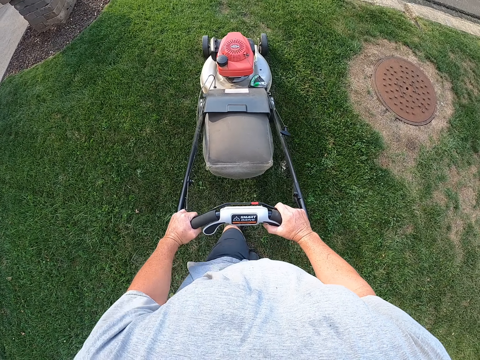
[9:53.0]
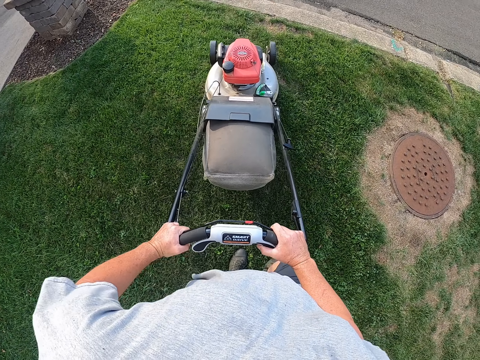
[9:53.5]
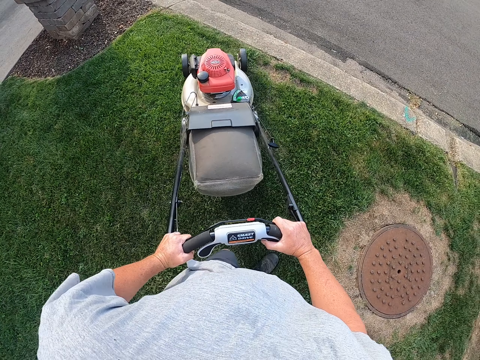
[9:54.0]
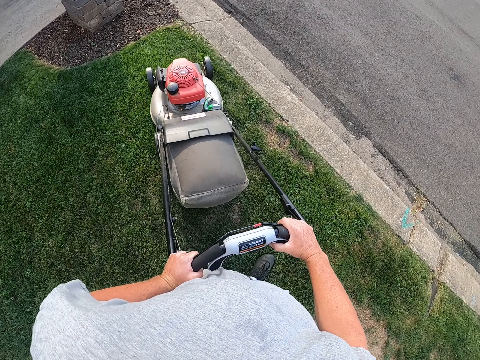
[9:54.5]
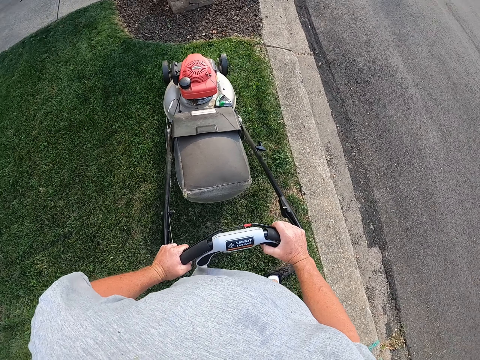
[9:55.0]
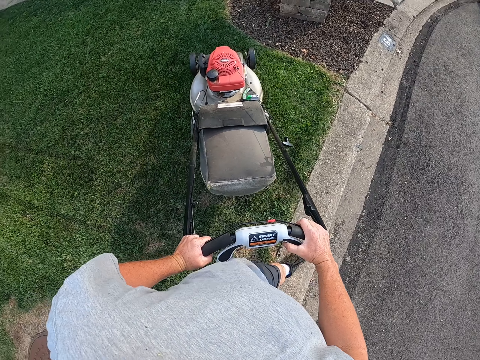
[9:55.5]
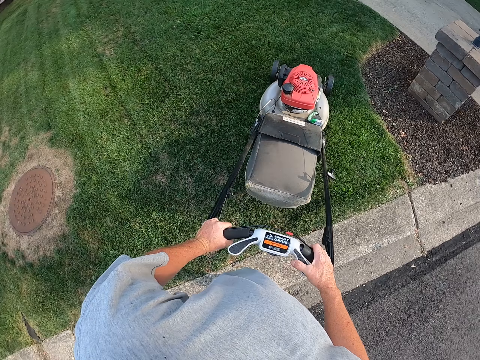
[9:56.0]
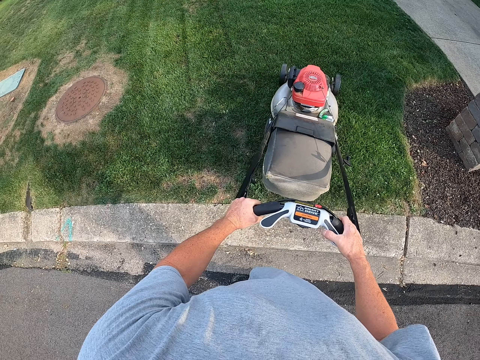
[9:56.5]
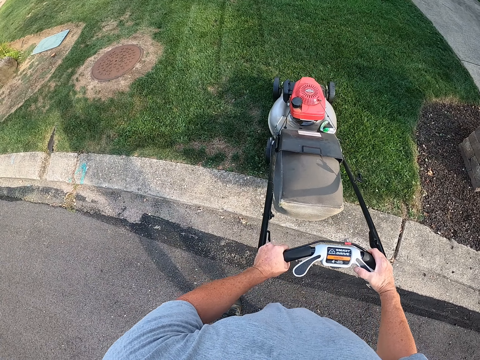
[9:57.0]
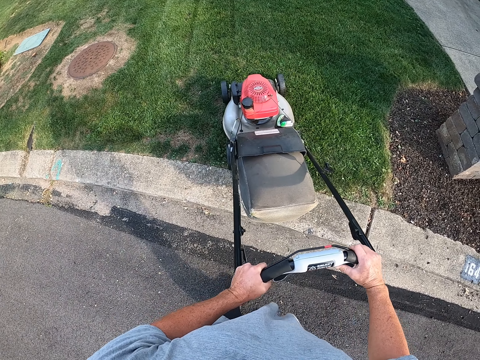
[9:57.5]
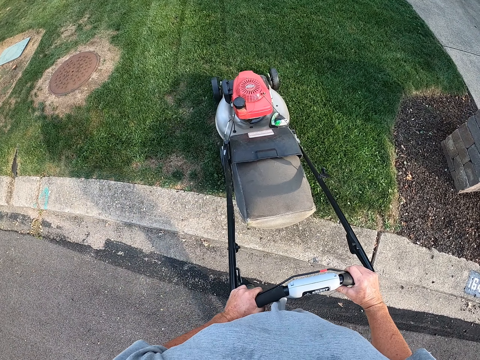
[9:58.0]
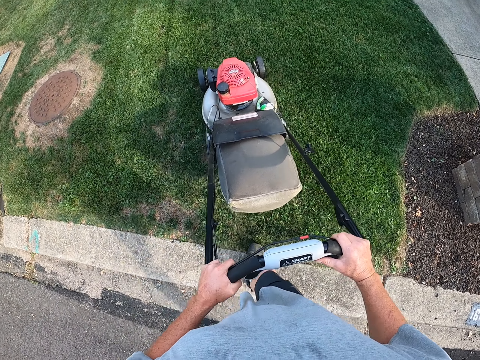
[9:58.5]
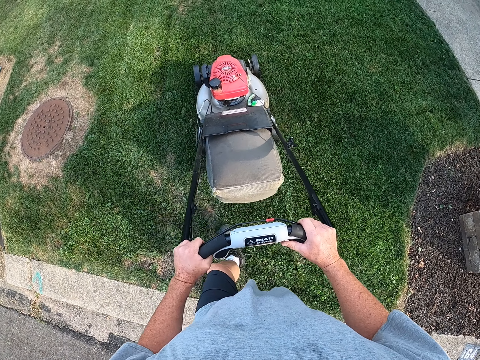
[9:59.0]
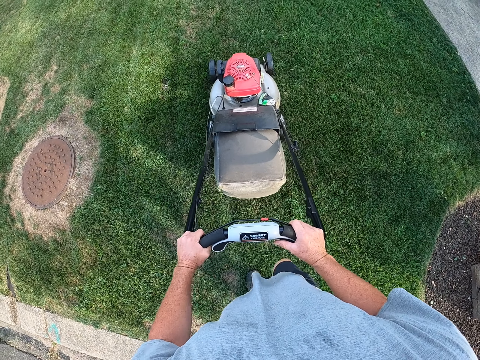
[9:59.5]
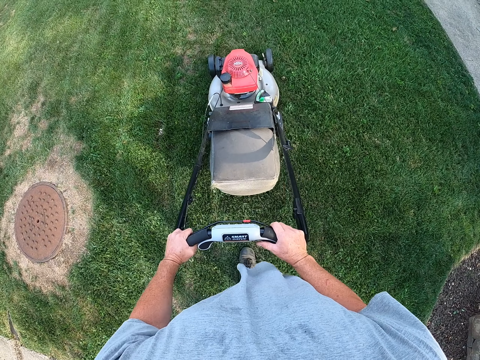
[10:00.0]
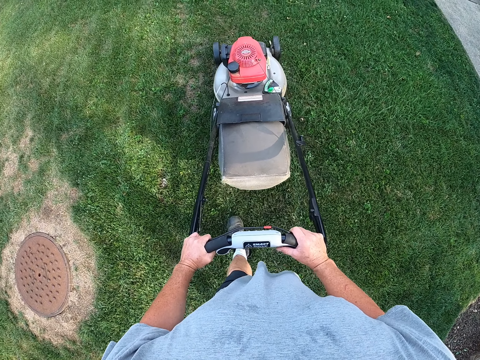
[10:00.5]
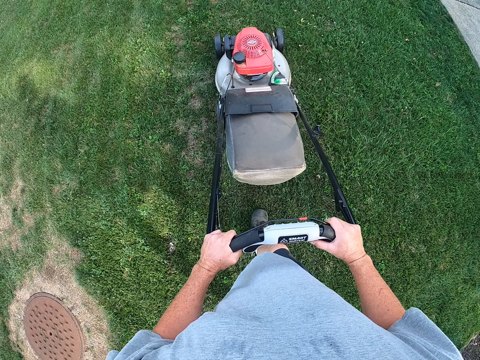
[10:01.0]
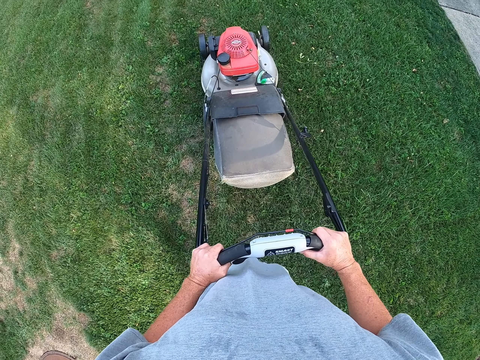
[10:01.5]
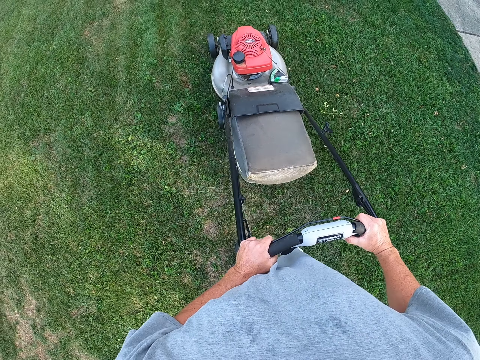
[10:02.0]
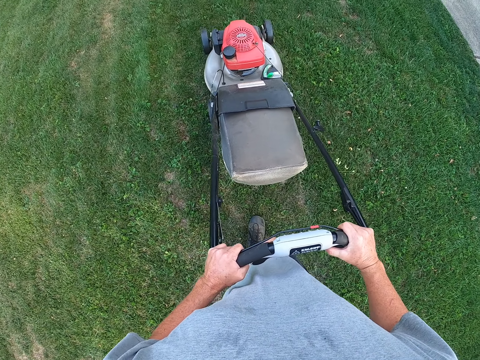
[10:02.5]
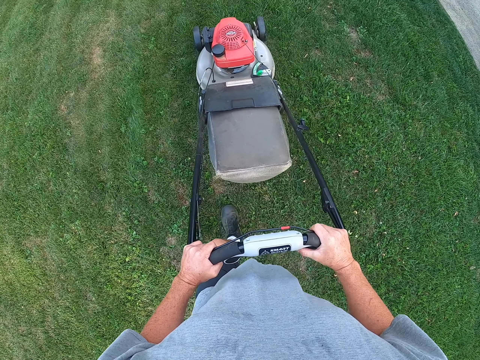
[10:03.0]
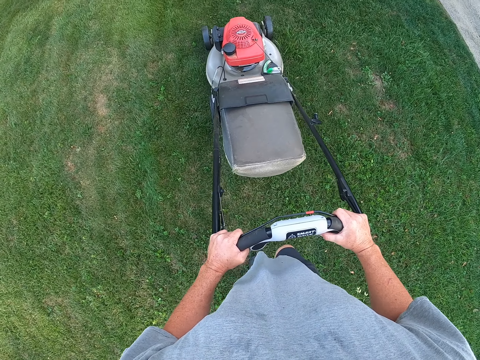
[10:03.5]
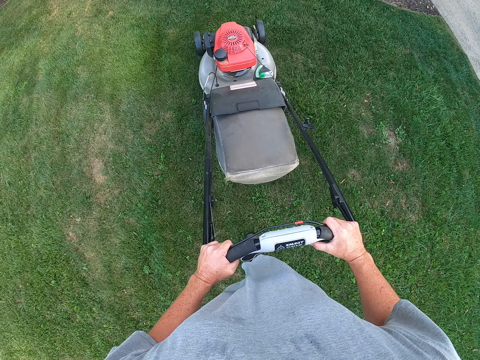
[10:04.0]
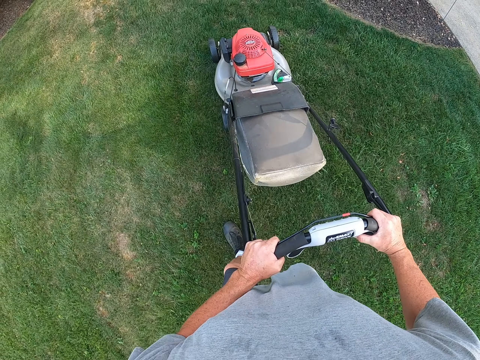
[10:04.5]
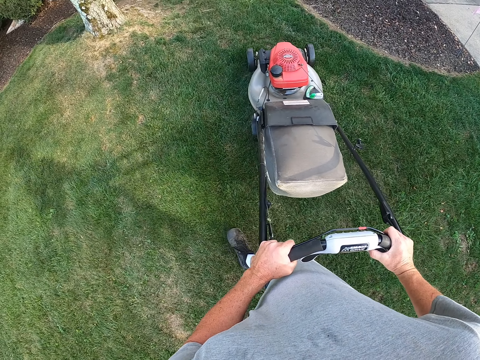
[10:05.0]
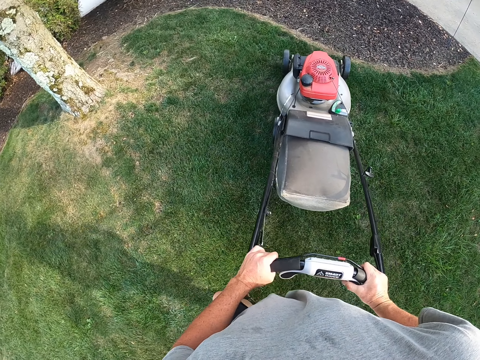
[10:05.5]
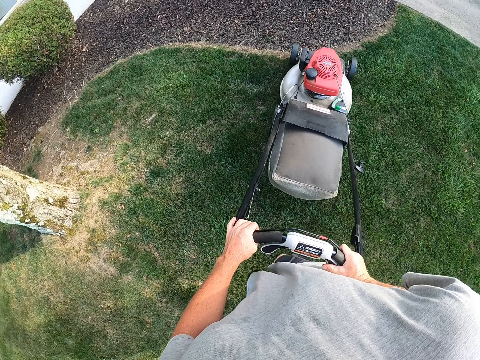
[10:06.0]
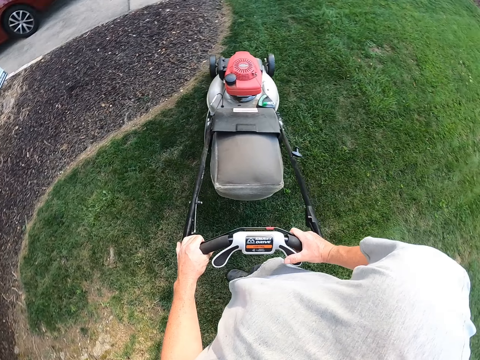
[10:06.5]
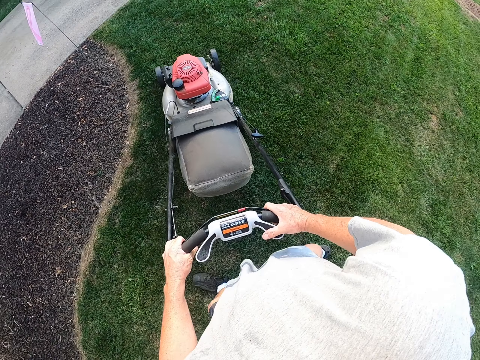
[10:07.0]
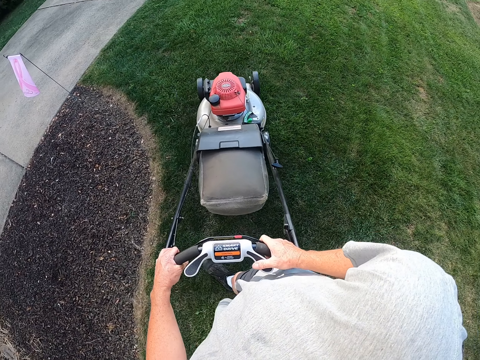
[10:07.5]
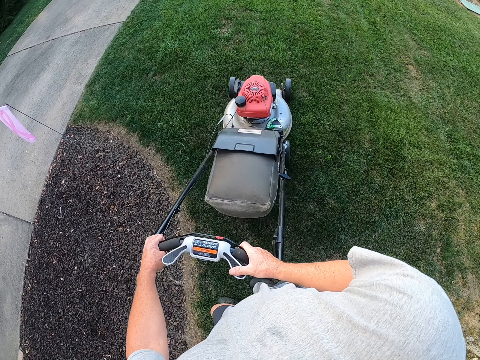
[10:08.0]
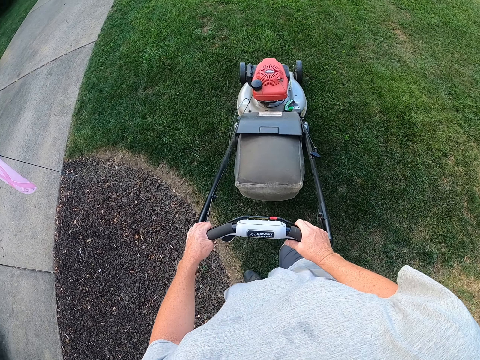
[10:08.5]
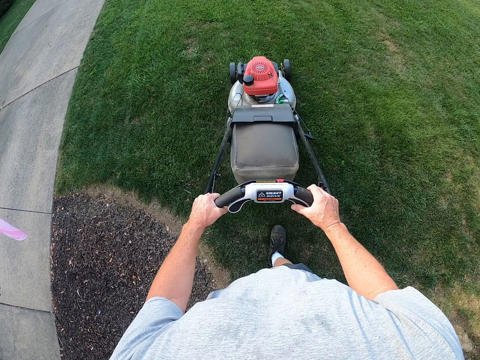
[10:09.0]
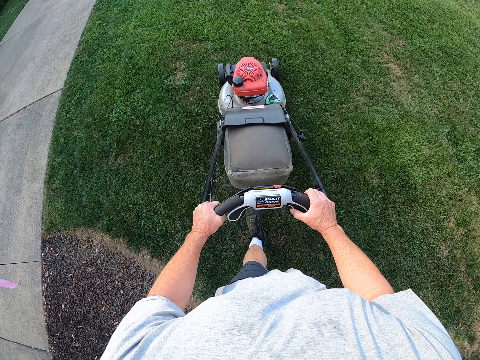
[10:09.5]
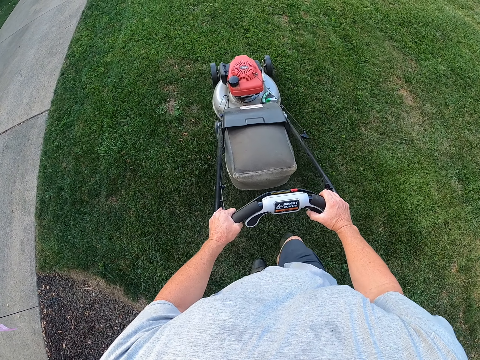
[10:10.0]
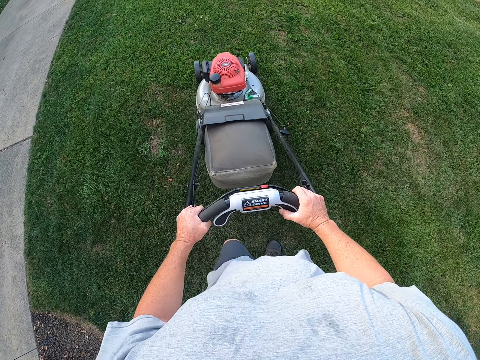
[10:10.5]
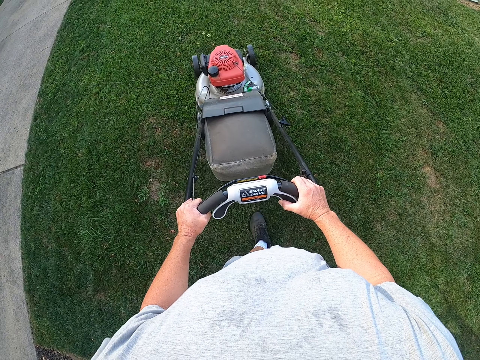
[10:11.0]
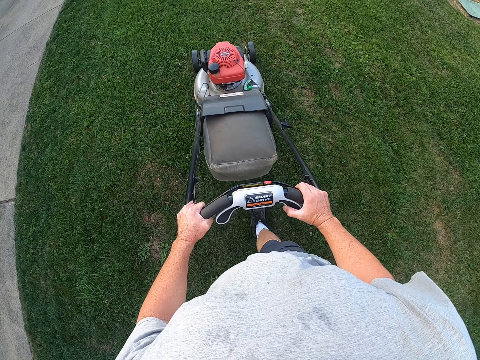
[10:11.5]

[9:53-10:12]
The camera wearer cuts grass with a mower machine. They turn the mower machine. They cut the grass with the mower machine. They turn the mower machine.

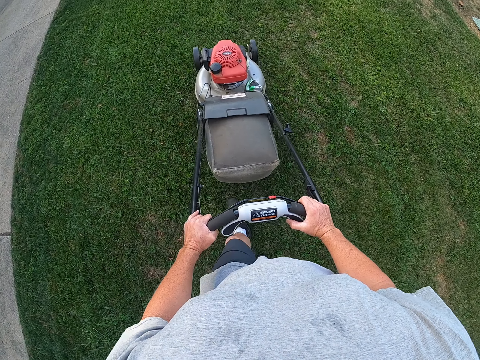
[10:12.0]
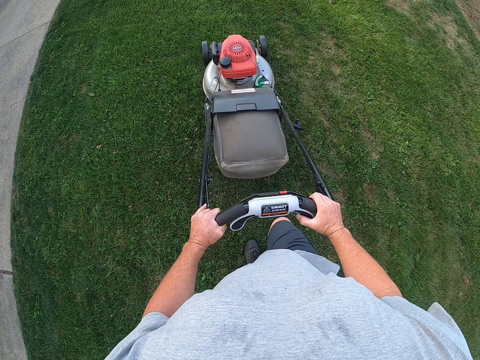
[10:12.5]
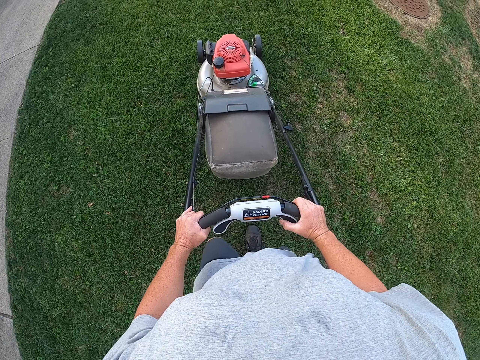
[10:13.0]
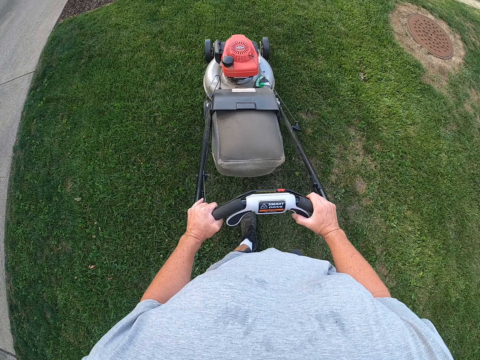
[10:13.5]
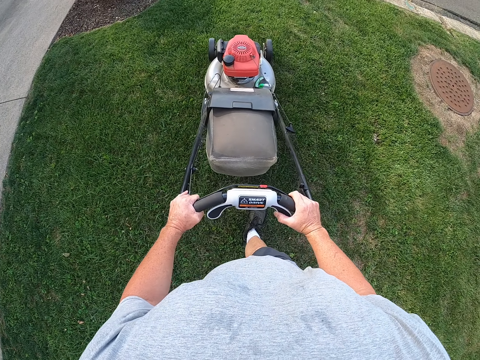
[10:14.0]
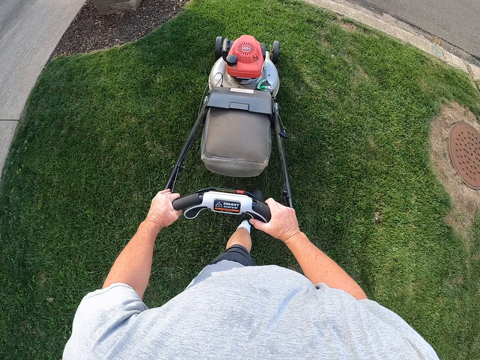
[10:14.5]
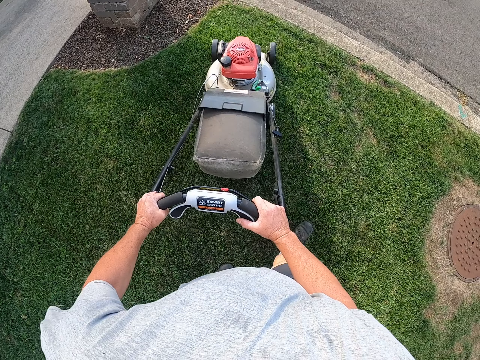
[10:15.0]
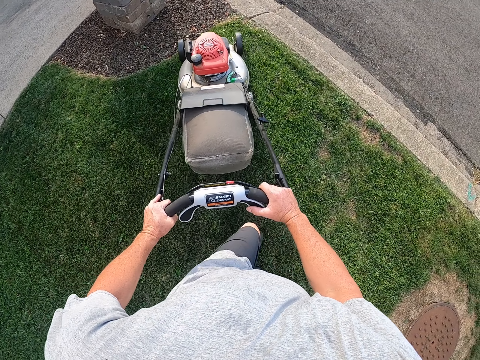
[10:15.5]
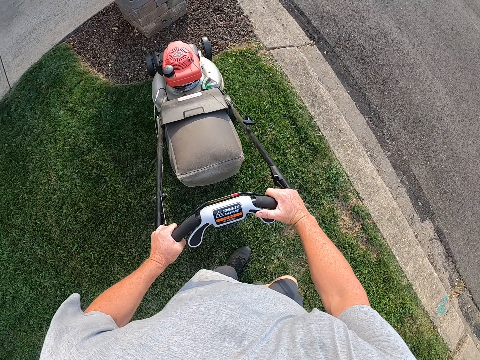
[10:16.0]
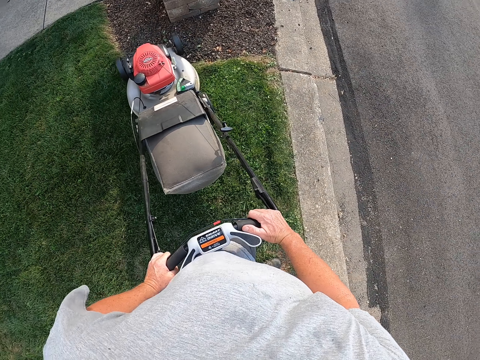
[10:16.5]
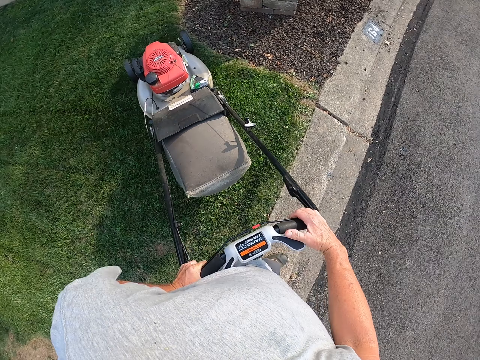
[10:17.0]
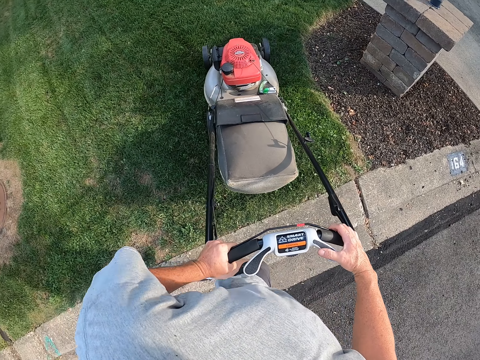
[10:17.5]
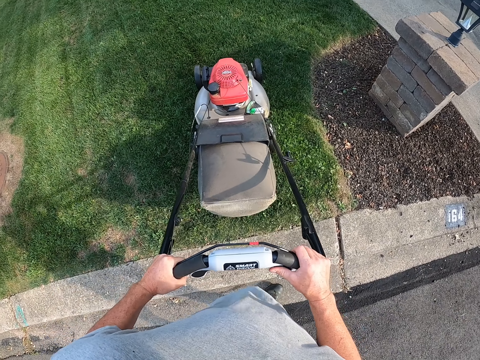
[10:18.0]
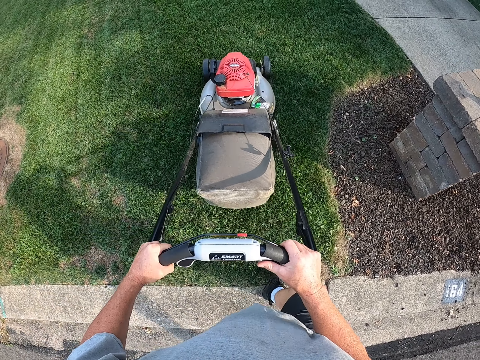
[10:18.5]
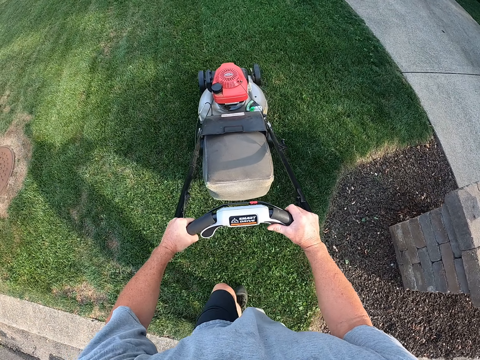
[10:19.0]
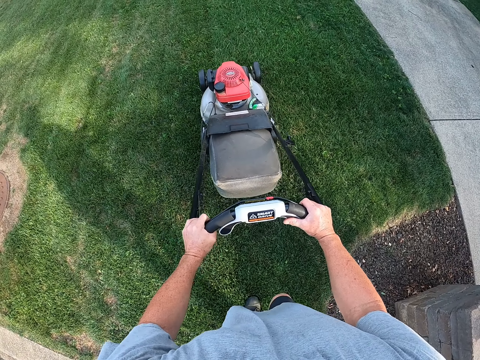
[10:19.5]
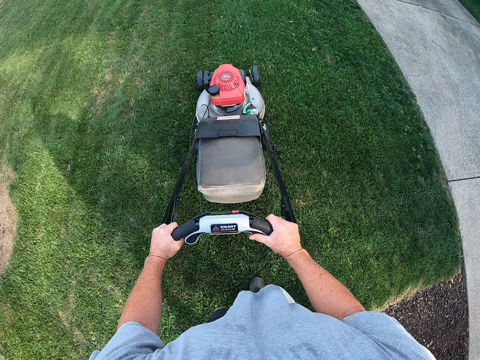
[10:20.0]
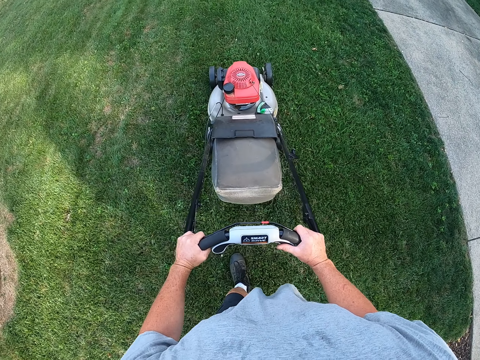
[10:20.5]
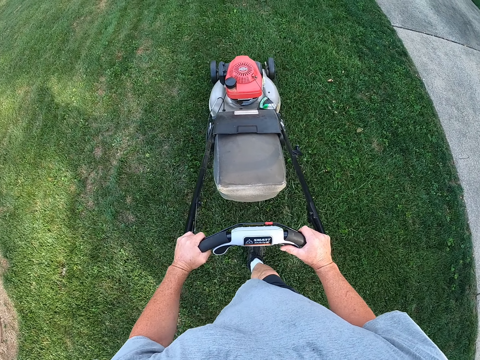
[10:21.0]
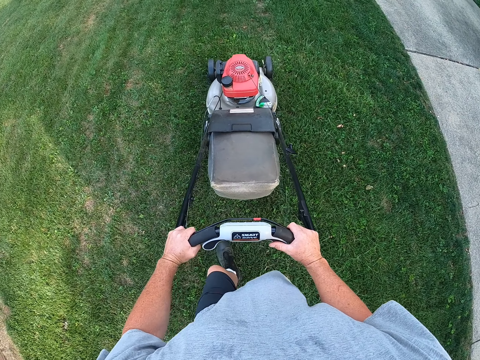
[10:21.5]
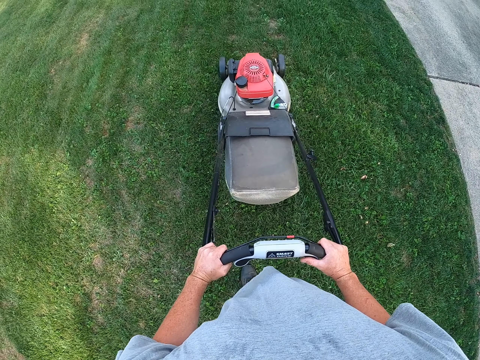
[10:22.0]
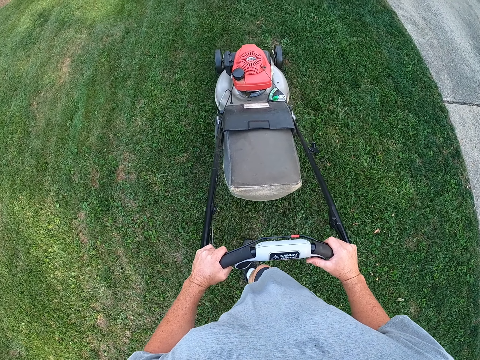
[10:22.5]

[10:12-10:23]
The camera wearer cuts grass with a mower machine. They turn the mower machine.
